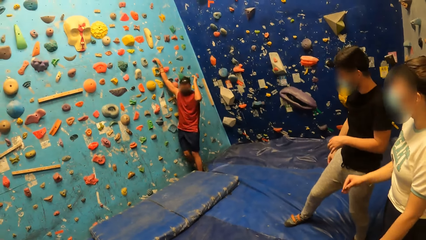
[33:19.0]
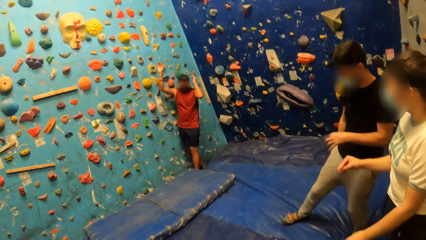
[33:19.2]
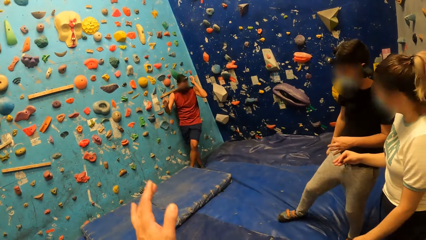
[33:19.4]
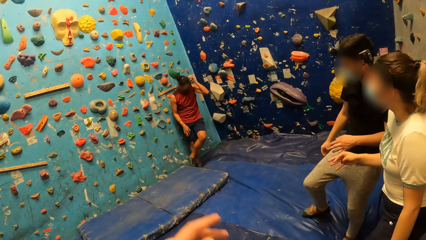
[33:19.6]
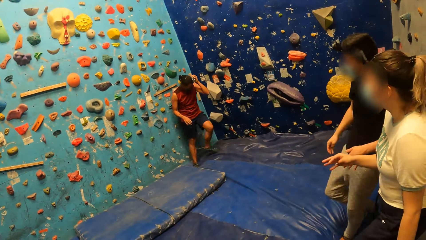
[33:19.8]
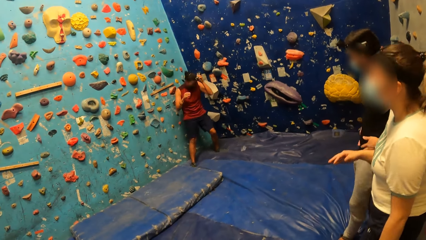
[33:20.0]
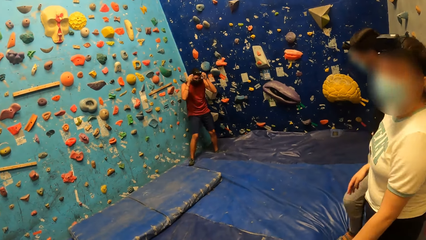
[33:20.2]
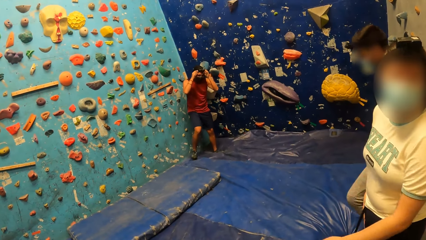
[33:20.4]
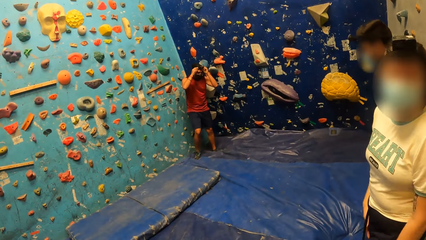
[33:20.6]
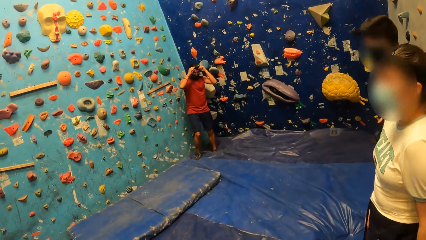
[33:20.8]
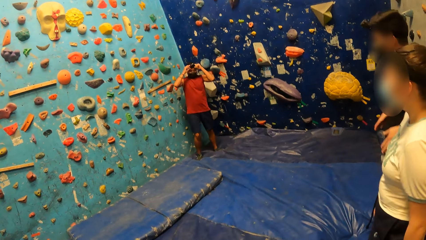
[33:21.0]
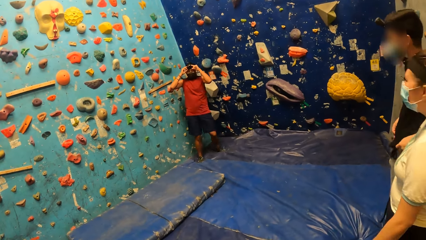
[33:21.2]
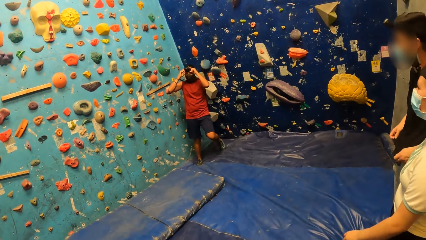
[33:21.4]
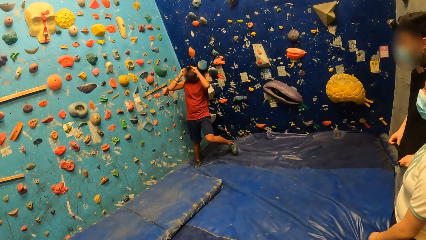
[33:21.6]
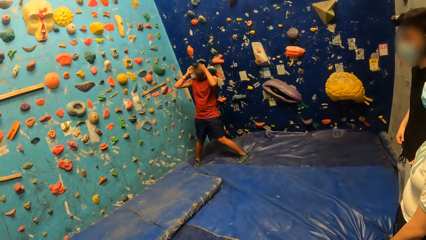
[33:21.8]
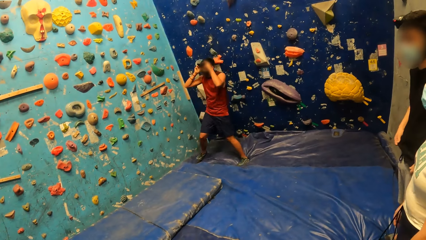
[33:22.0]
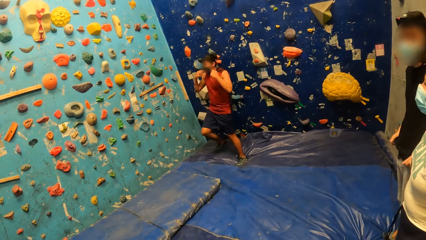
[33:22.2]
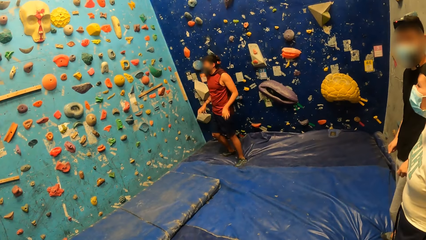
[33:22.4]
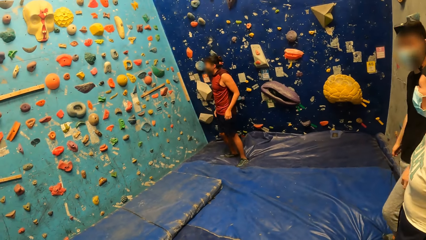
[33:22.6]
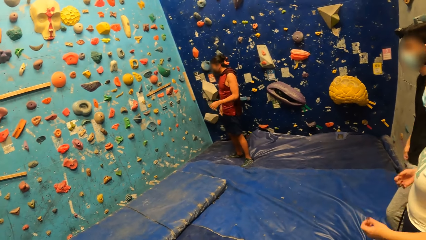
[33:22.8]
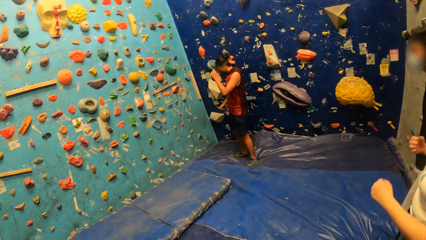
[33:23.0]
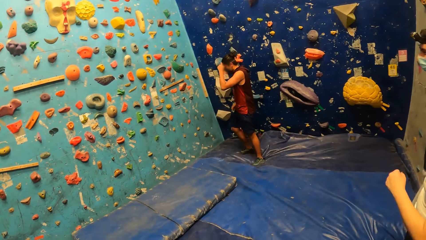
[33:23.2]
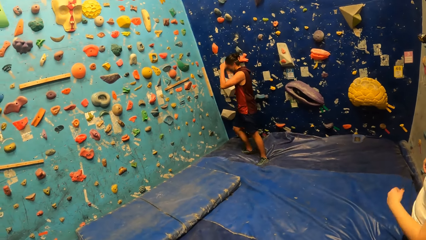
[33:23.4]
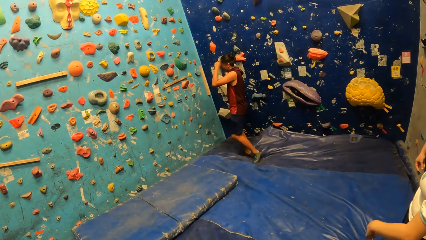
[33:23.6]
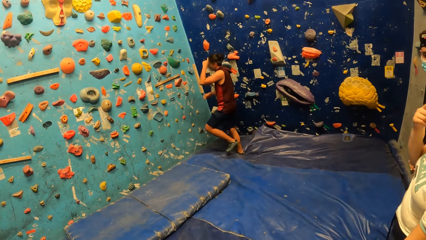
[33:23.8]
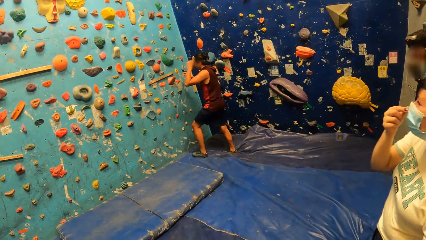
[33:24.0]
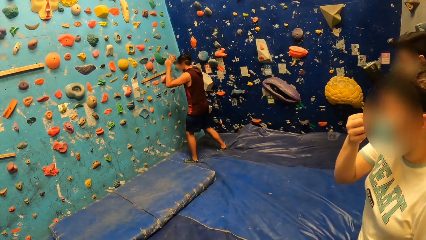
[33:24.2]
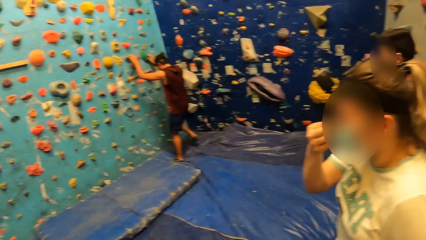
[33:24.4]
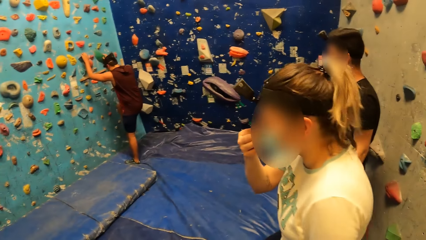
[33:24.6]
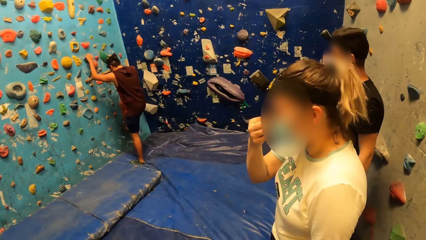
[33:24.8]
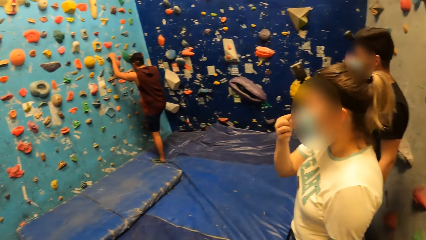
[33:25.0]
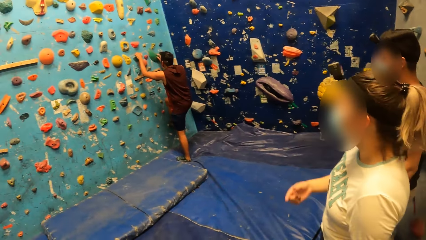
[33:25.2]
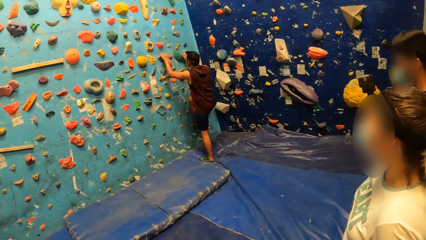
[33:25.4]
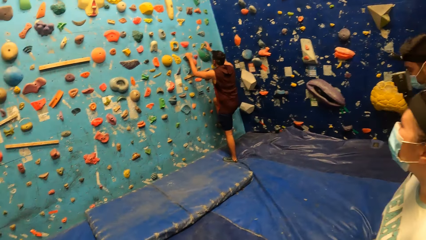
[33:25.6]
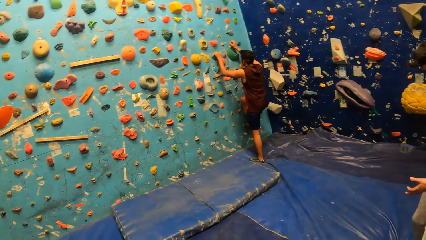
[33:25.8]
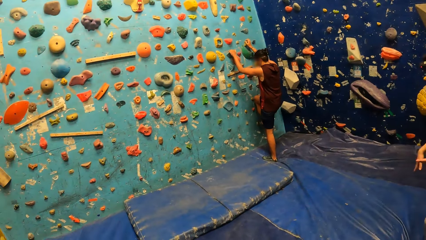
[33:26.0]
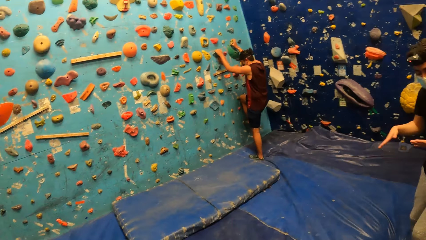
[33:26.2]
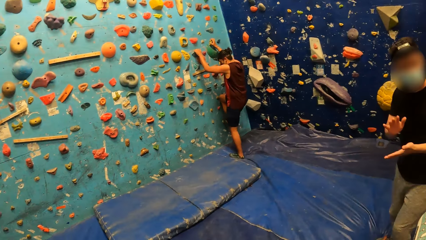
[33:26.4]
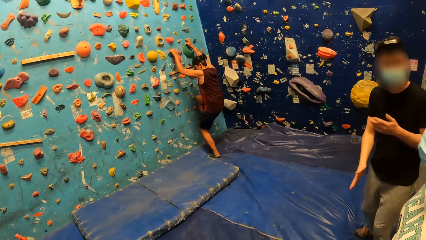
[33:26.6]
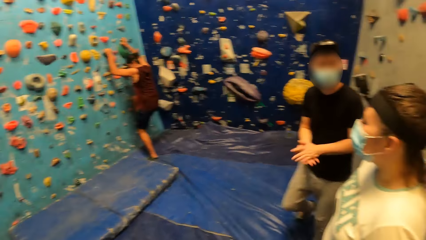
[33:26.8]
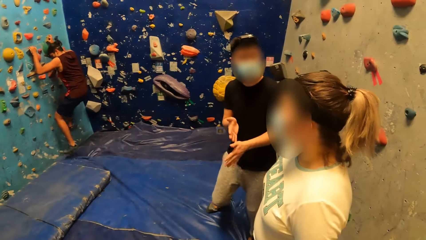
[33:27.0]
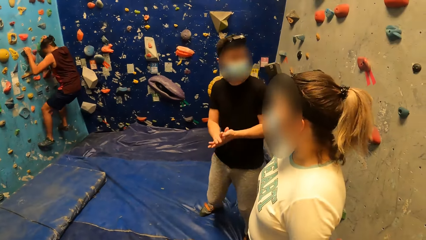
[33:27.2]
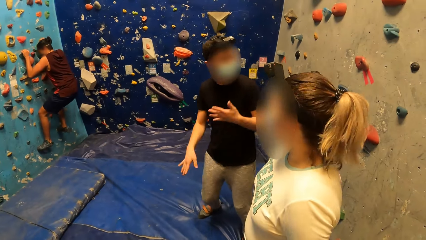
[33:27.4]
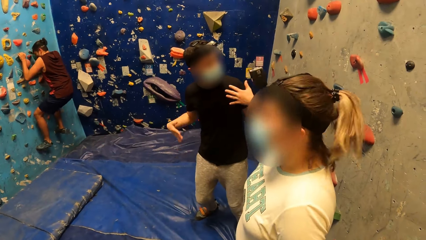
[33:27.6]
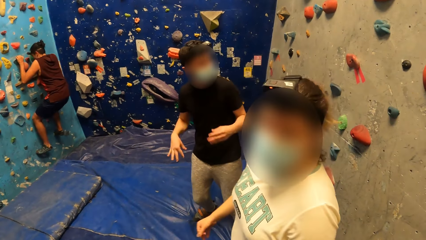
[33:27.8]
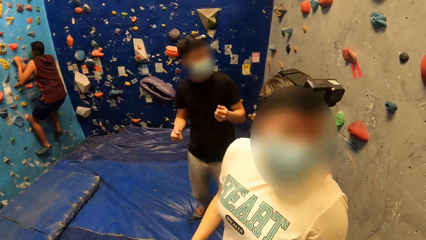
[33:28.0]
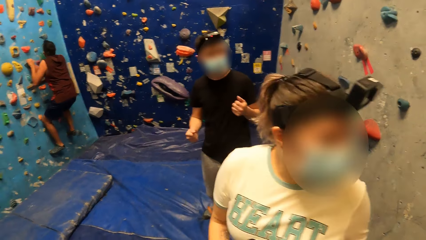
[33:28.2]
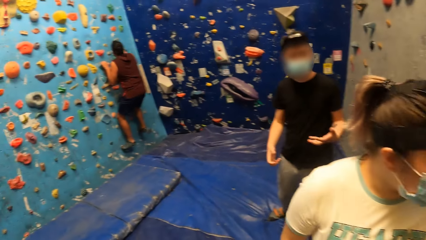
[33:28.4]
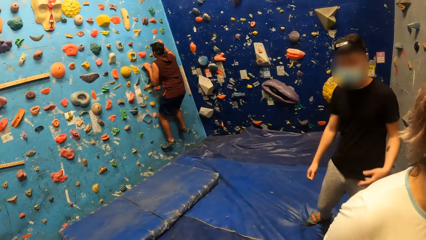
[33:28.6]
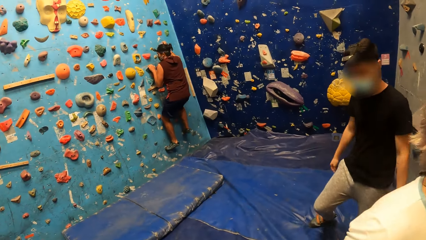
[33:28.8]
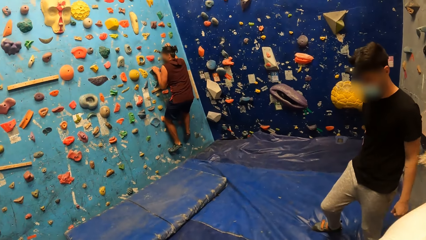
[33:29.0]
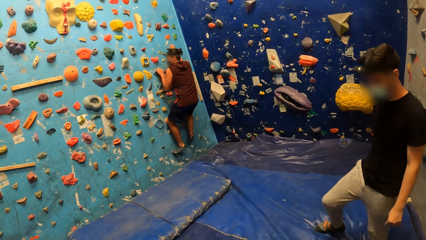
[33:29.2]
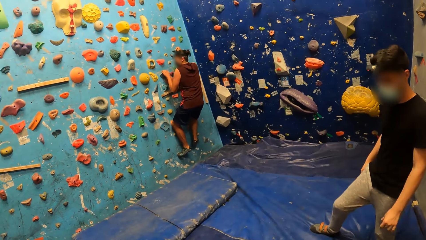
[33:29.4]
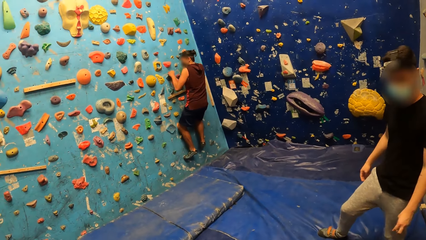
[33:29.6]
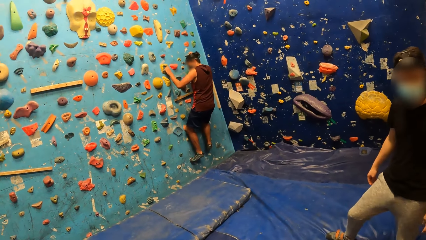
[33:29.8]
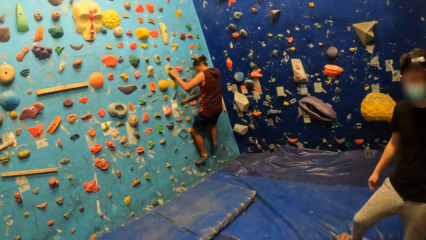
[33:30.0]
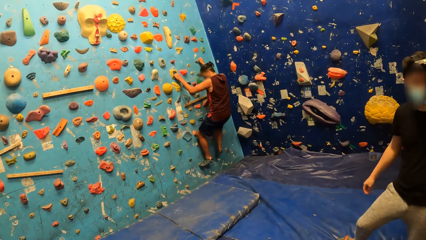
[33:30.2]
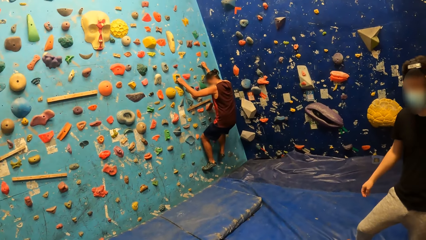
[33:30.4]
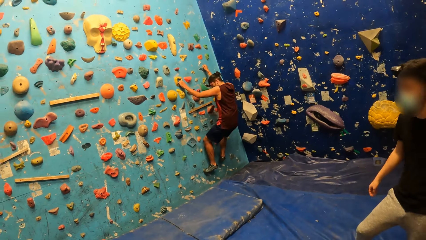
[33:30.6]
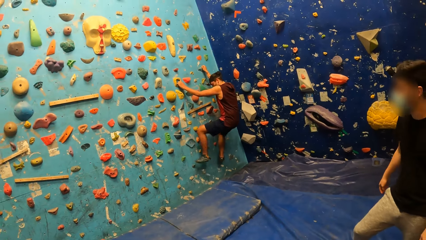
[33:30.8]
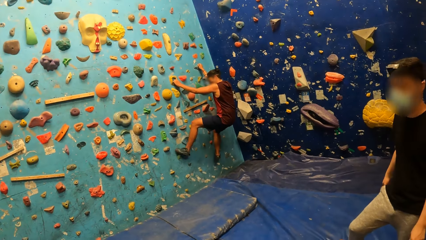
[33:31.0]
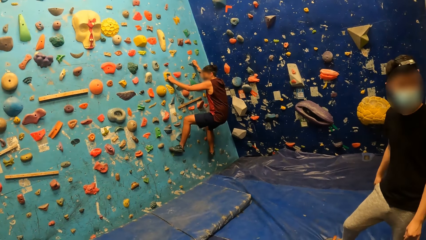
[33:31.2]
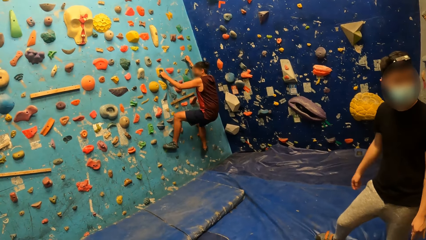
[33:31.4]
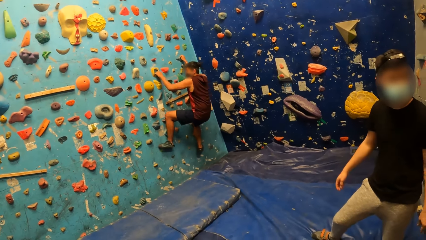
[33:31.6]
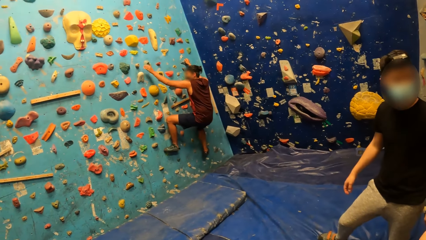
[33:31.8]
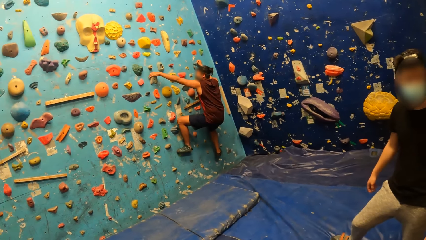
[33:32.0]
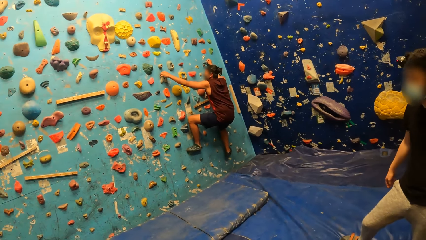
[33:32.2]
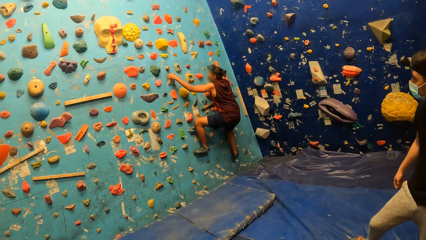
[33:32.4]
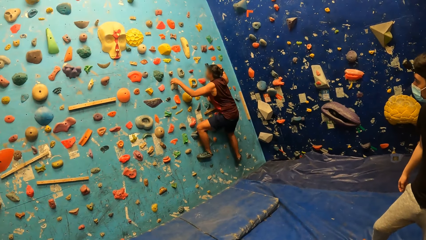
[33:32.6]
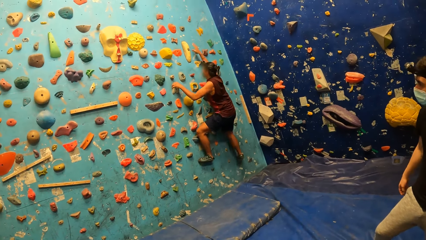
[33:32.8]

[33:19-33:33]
The camera wearer raises his left hand. A woman interacts with the camera wearer. A man holds the wall with both hands. The man climbs the wall.

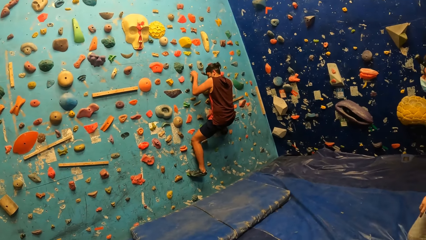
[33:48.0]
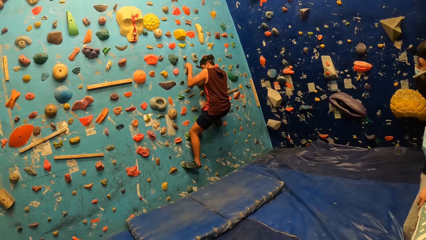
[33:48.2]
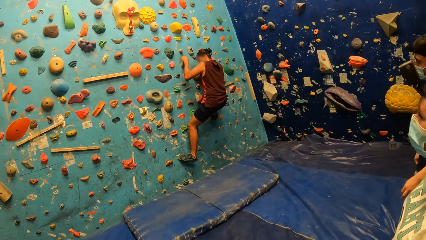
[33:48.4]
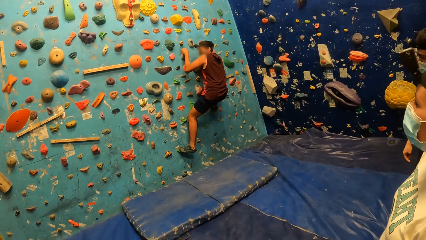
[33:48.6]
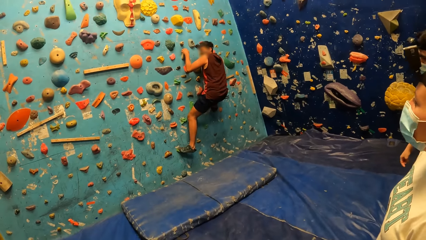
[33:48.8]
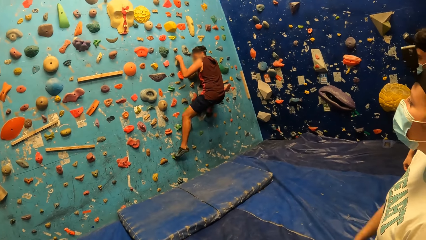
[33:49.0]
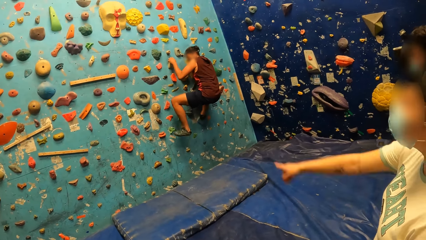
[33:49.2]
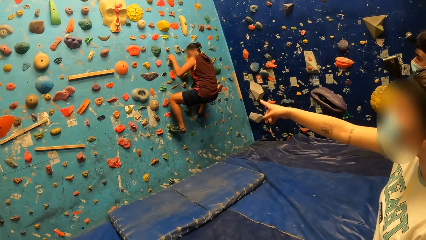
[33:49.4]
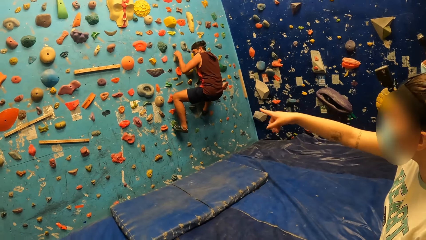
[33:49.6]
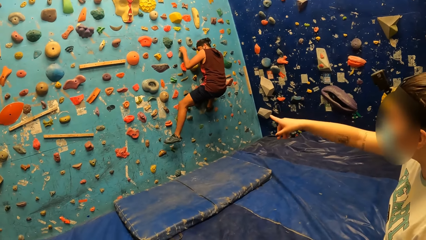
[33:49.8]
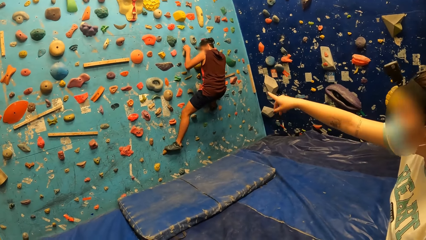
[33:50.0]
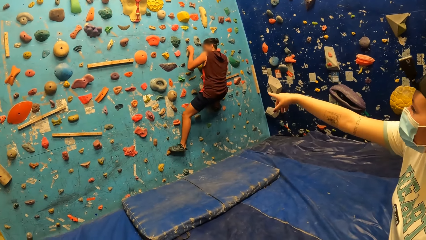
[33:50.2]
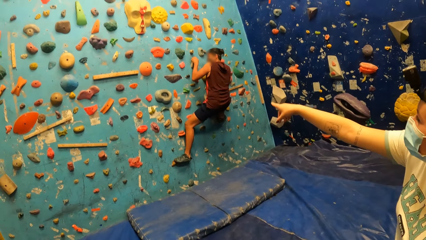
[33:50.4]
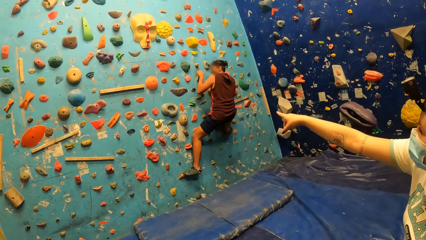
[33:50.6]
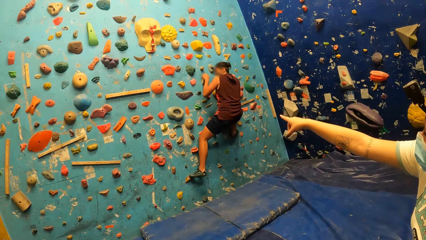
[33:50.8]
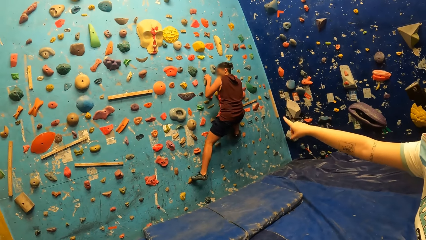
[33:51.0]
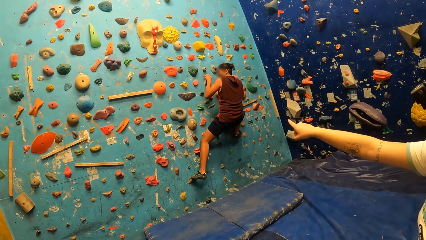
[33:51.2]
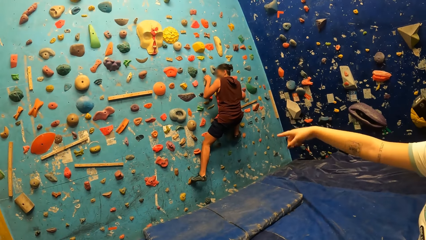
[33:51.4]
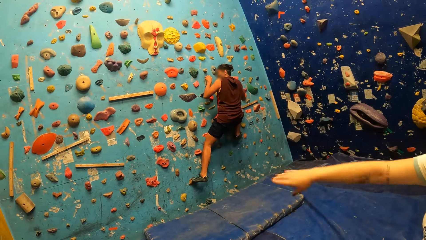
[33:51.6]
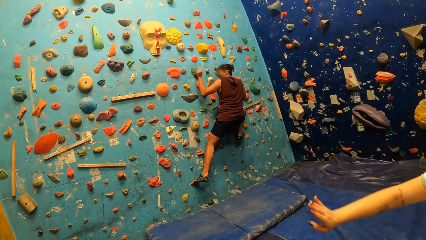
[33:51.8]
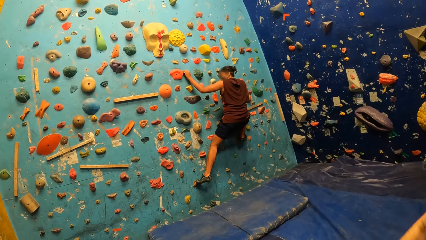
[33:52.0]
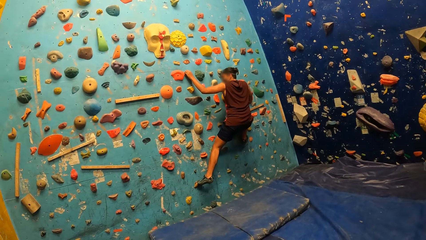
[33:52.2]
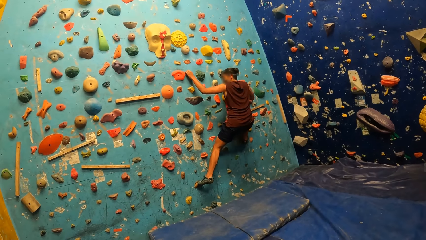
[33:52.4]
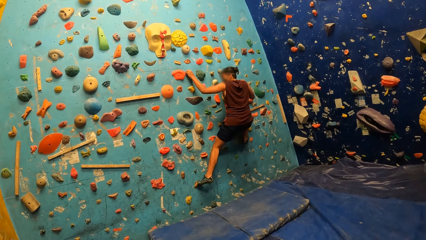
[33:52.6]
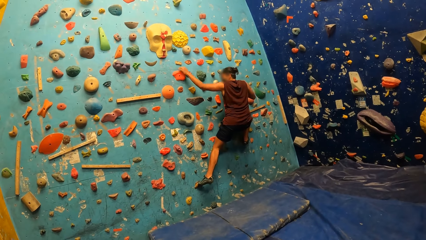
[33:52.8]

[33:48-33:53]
A woman gives direction to a man. The man climbs the wall.
